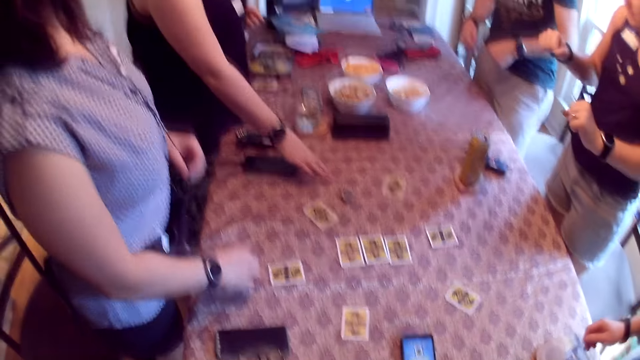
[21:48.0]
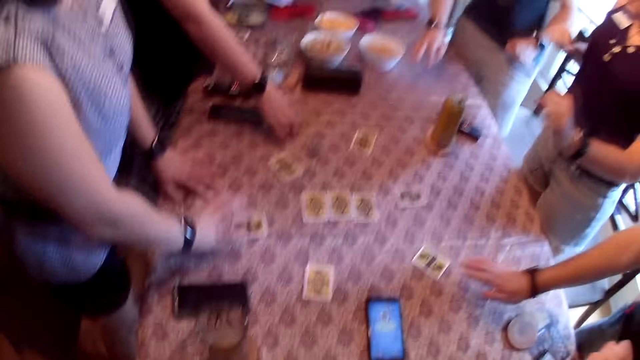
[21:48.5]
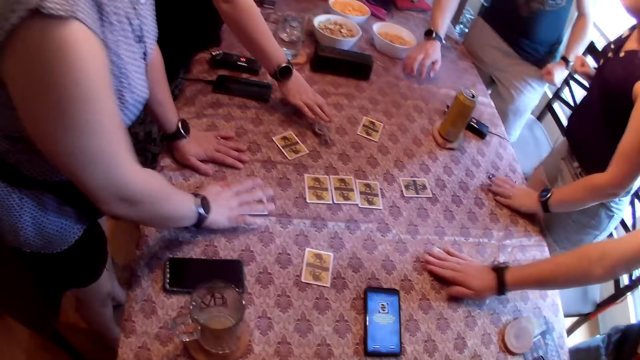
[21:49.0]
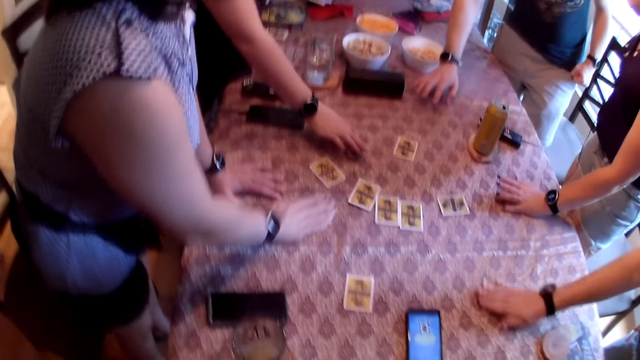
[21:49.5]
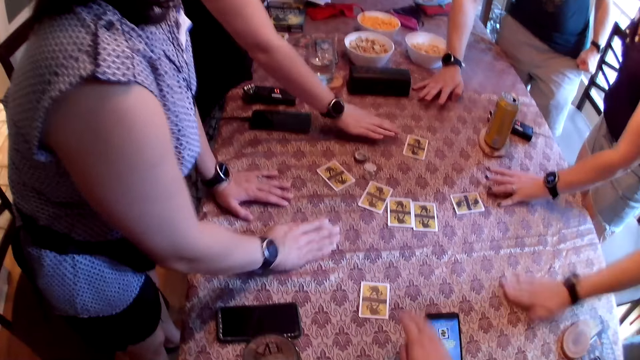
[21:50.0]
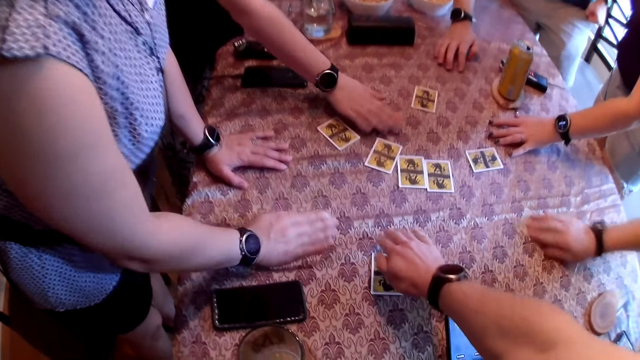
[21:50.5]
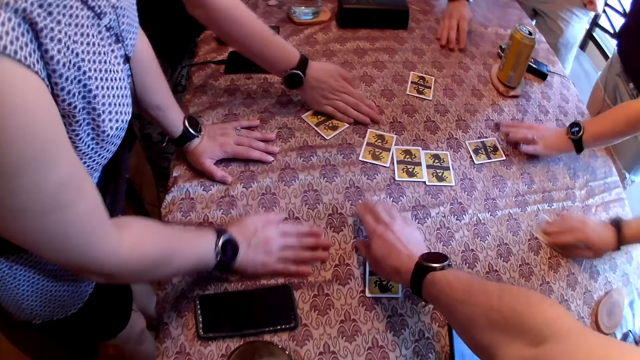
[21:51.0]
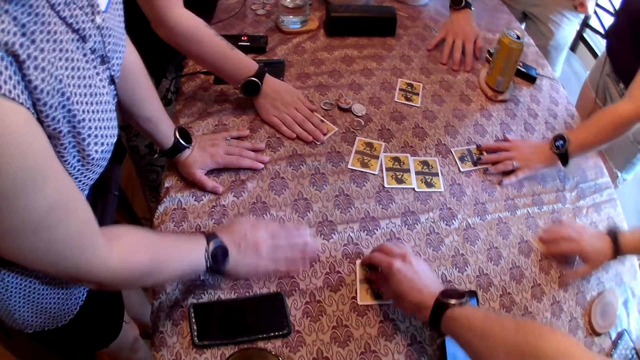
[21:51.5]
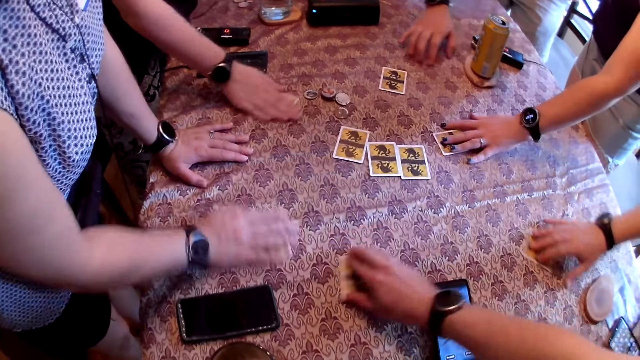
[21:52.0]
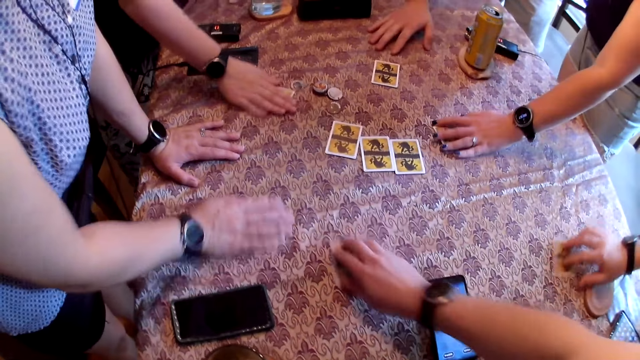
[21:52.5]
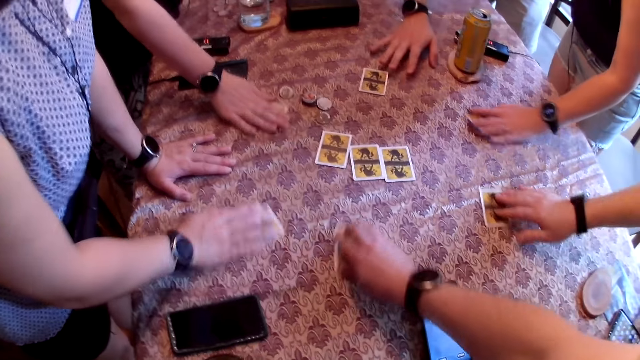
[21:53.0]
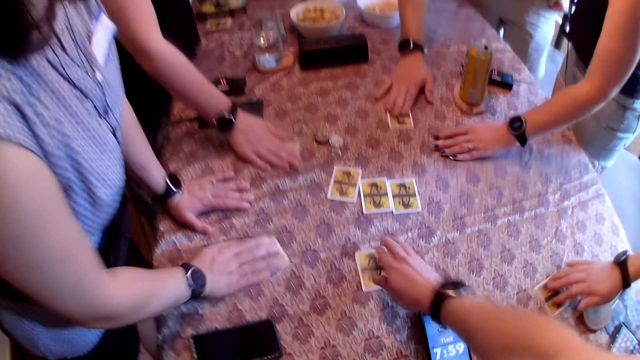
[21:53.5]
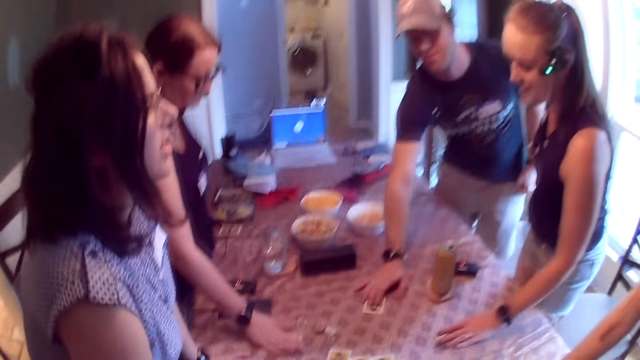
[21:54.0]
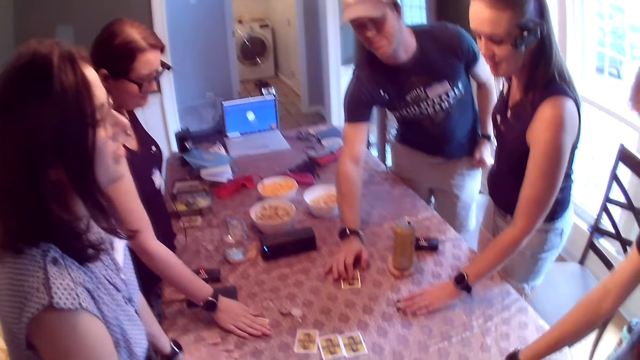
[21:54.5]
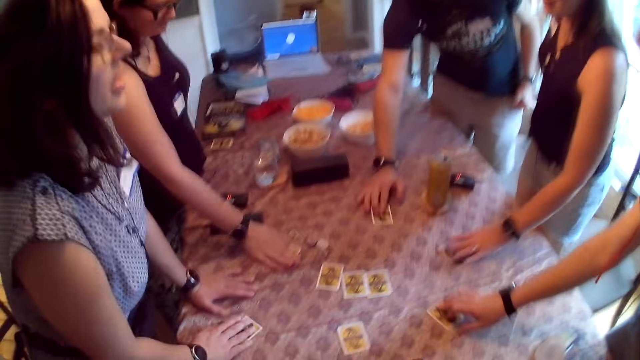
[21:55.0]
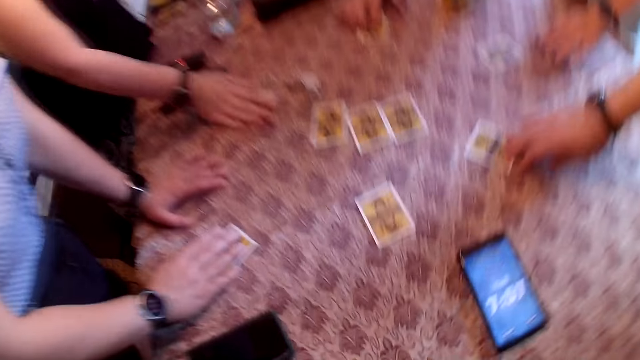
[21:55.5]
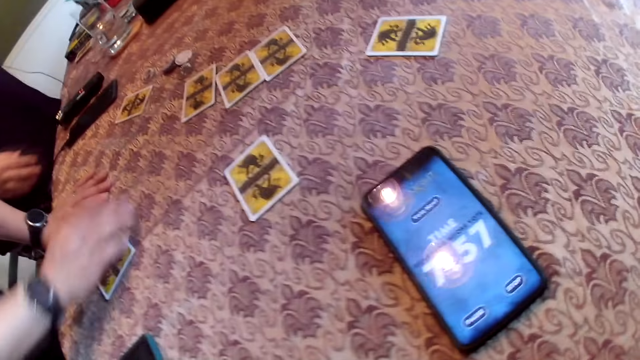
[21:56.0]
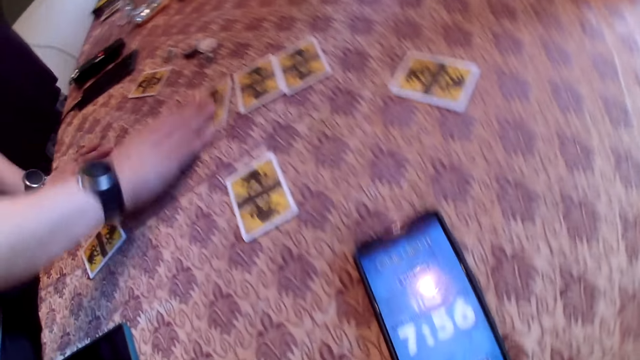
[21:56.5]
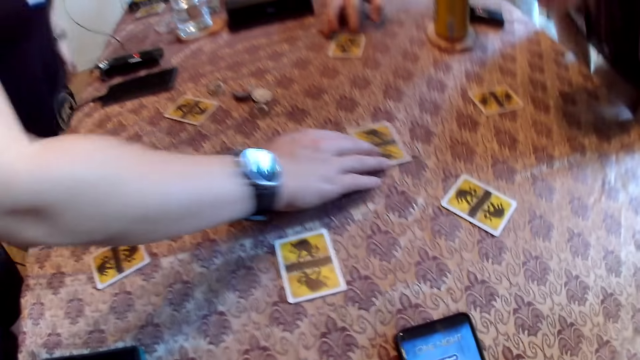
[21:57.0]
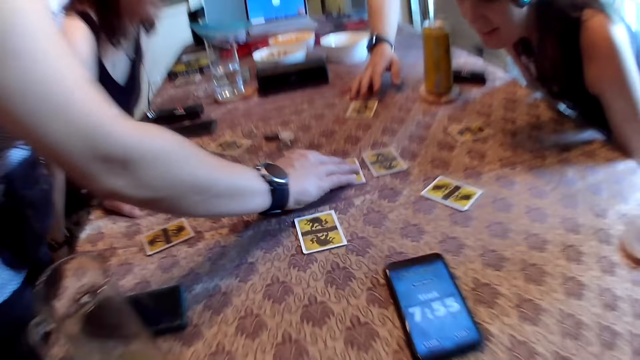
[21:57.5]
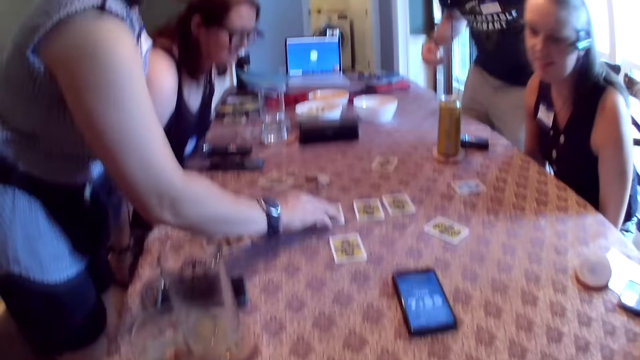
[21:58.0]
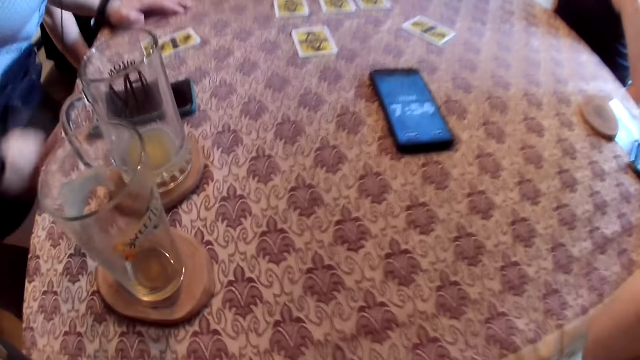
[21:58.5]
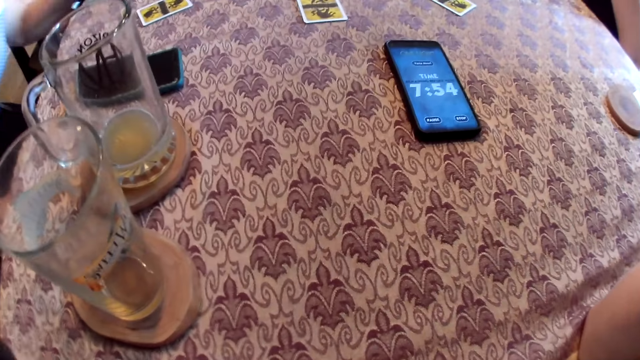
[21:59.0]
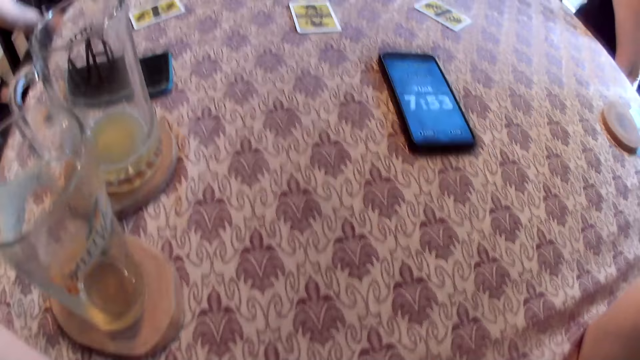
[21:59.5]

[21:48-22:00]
A woman moves the card on the table with her right hand. Another woman moves the card on the table with her right hand. A man moves the card on the table with his right hand. Another man moves his right hand on the table. The camera wearer converses with the people at the table. He picks up the game card. A third woman moves the card on the table with her right hand. The camera wearer moves the card on the table with his right hand. The second woman moves the card on the table with her right hand. The other man moves the card on the table with his right hand. The camera wearer looks around.

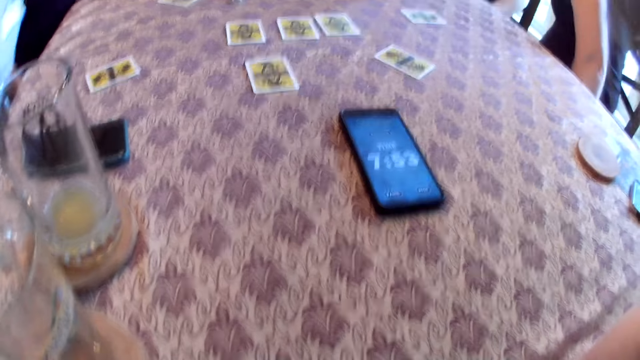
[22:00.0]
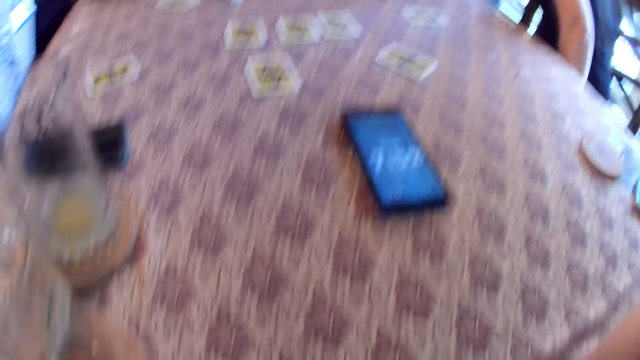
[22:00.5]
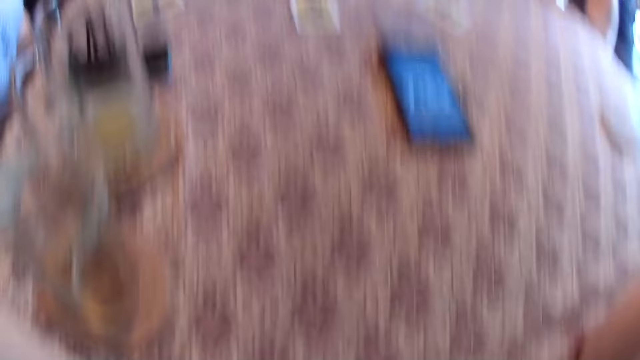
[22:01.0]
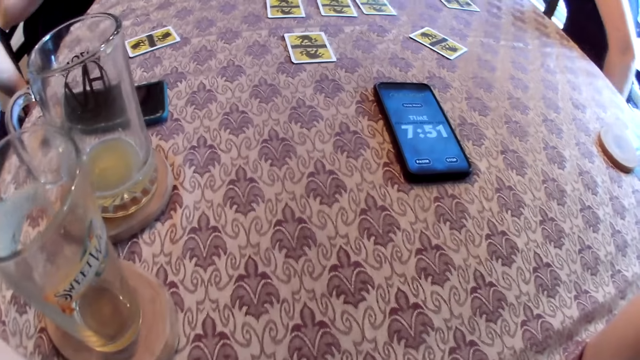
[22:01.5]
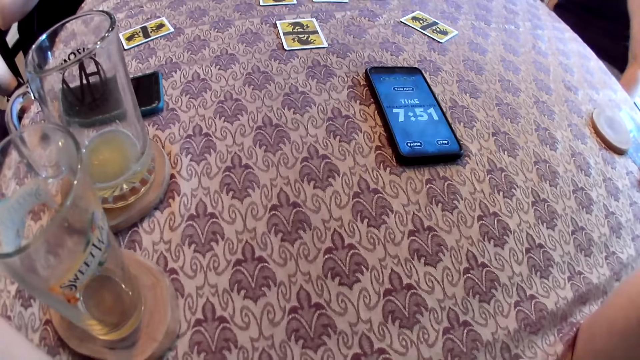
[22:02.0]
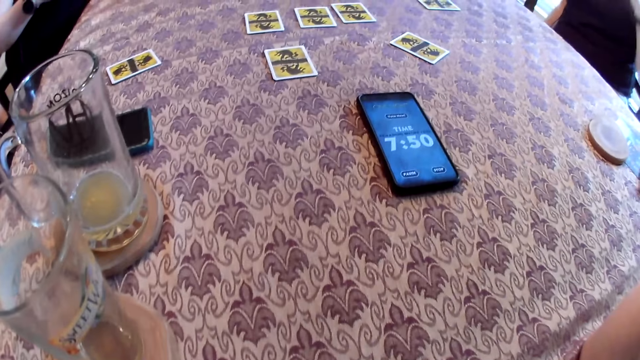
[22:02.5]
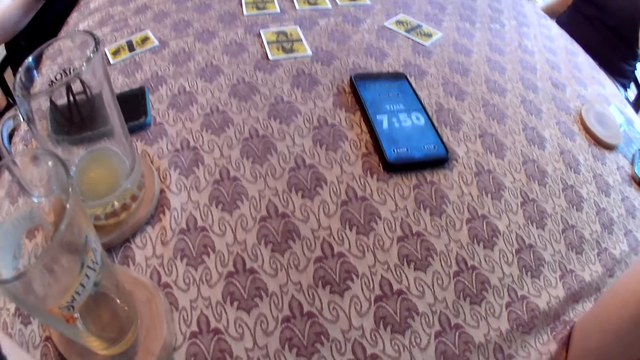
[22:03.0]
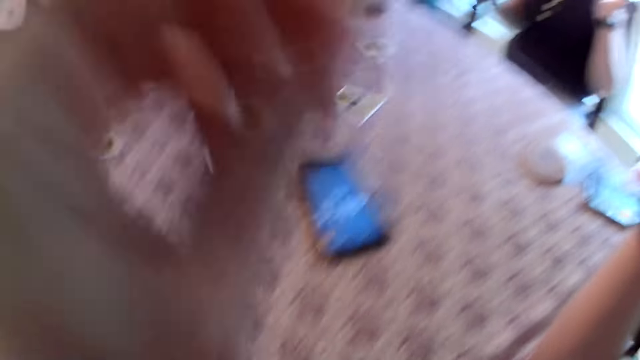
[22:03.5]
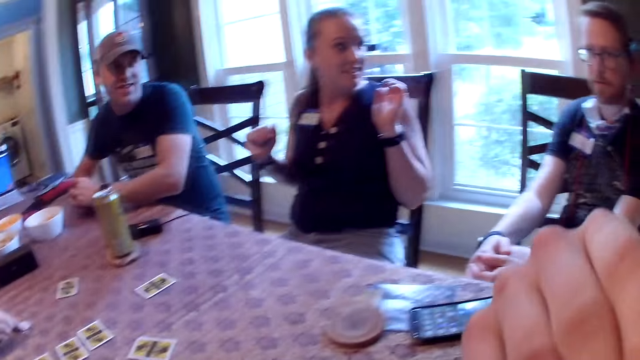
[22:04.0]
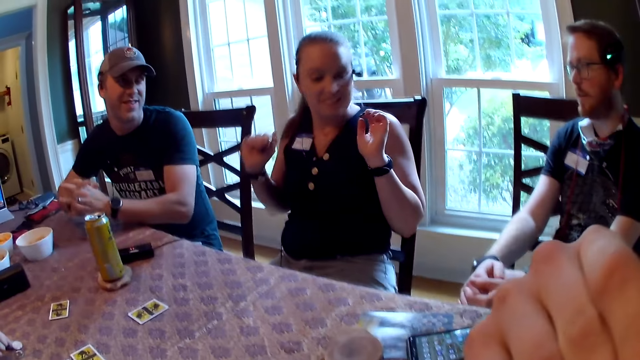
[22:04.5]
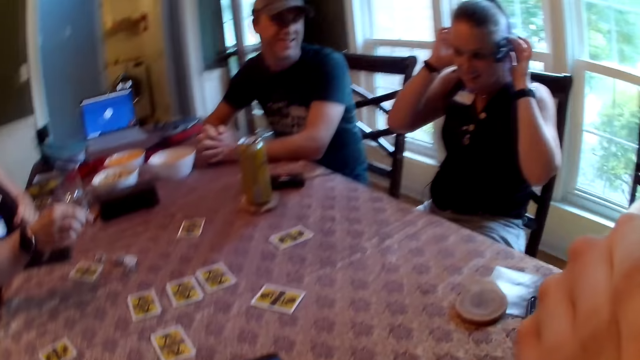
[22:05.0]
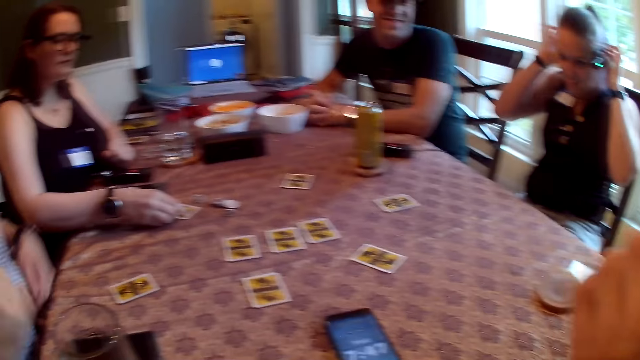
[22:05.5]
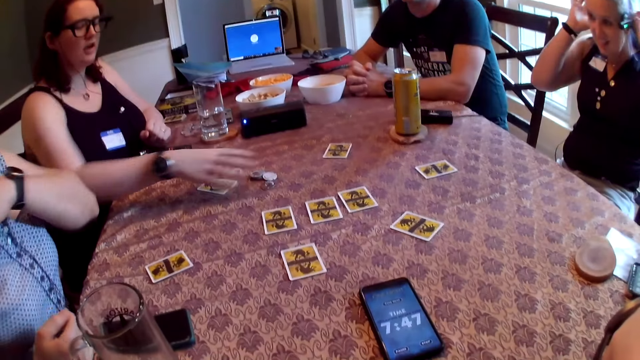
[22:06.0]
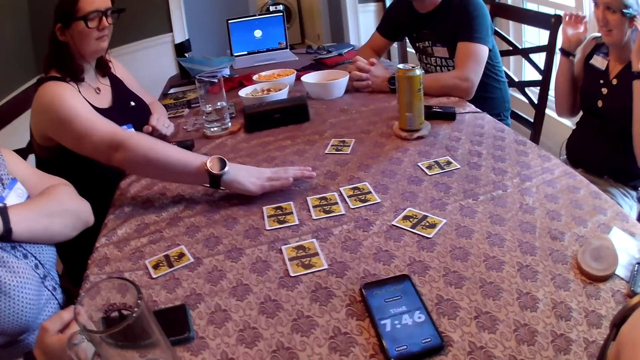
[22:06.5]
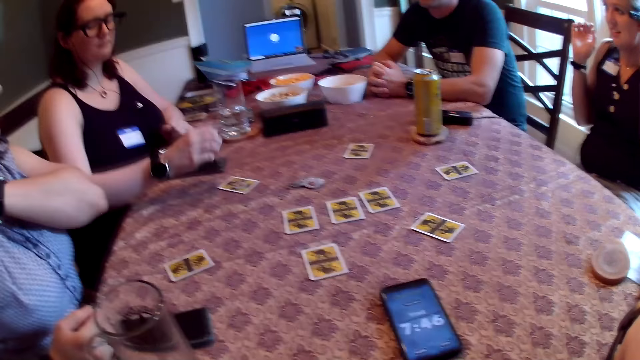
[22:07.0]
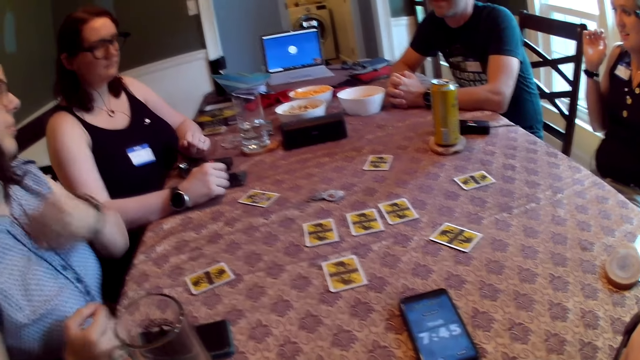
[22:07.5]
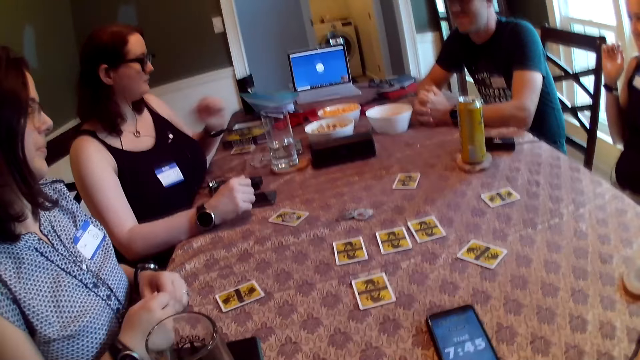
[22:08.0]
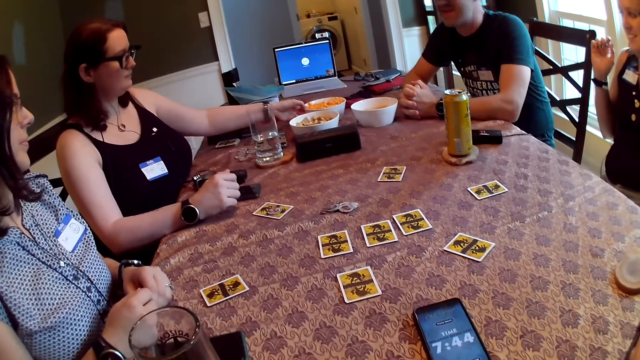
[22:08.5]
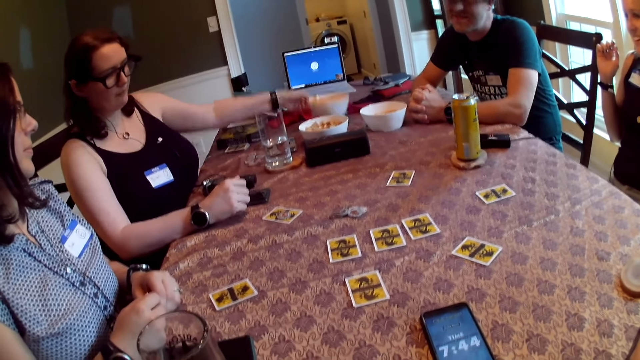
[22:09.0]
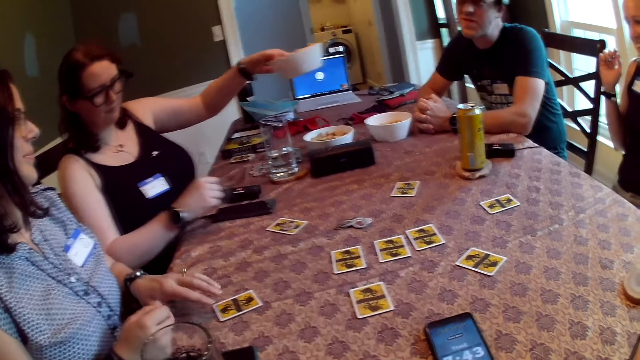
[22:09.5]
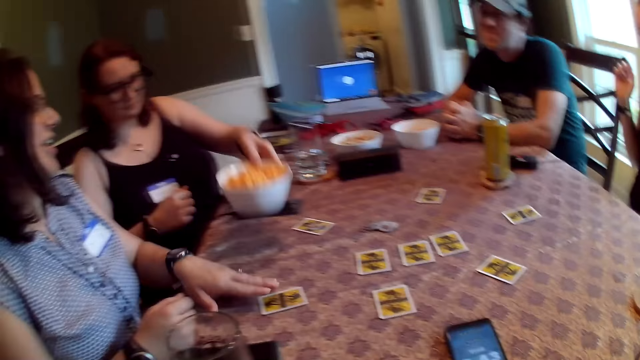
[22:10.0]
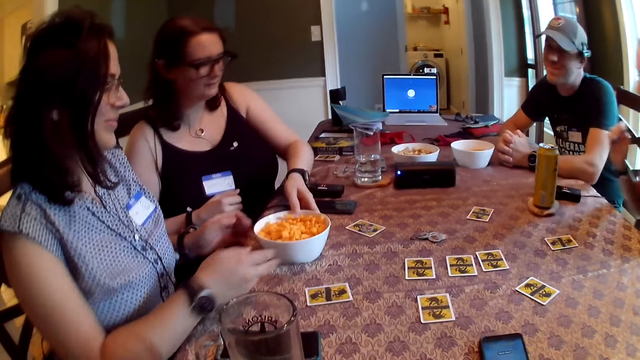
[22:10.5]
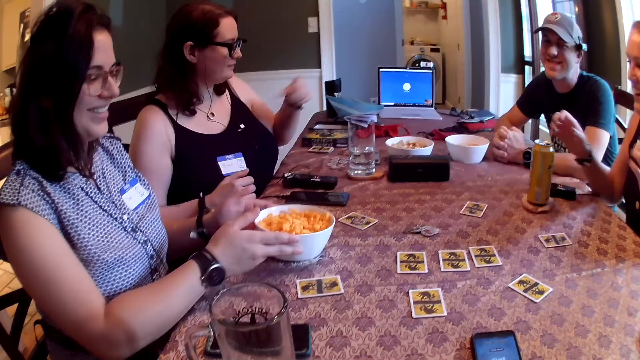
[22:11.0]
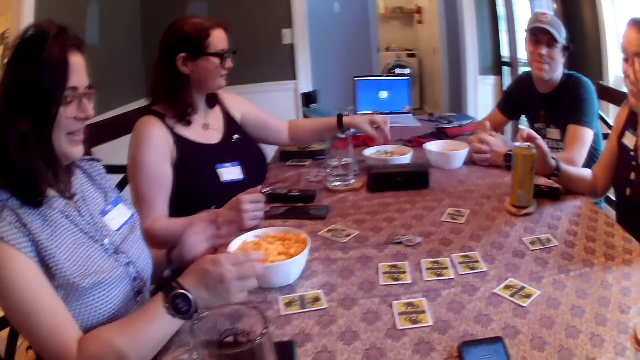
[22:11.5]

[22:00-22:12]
A woman picks a token on the table with her right hand. Another woman touches her headset with both hands. The first woman drops the token on the card on the table with her right hand. She moves some tokens on the table with her right hand. She picks the bowl of cheese balls from the table with her left hand and drops the bowl of cheese balls on the table with her left hand. A third woman moves the bowl of cheese balls on the table with both hands. The second woman touches her right eye with her right hand.
